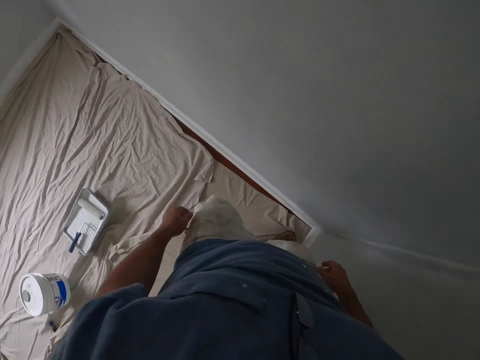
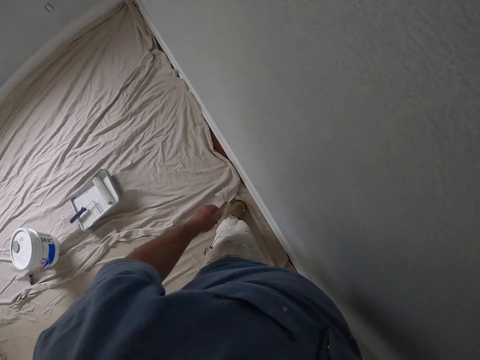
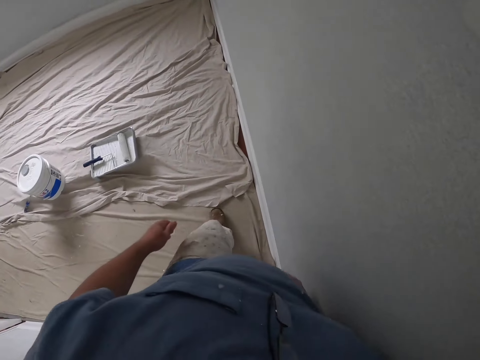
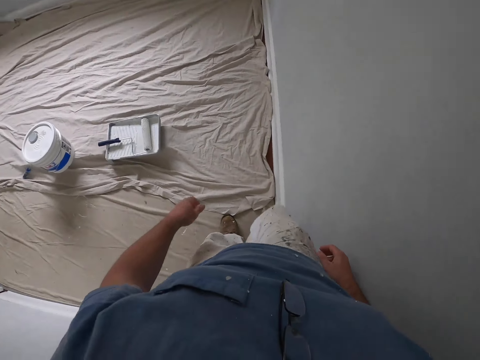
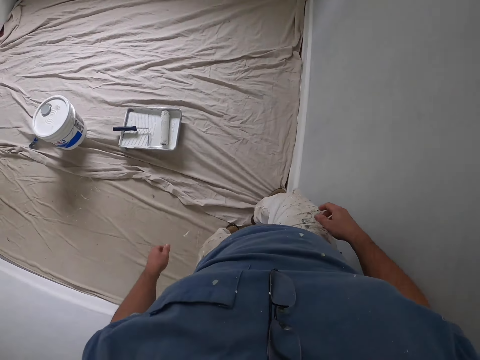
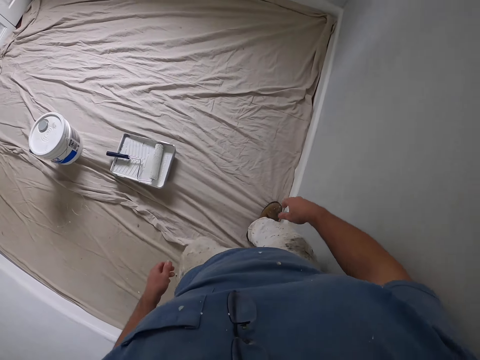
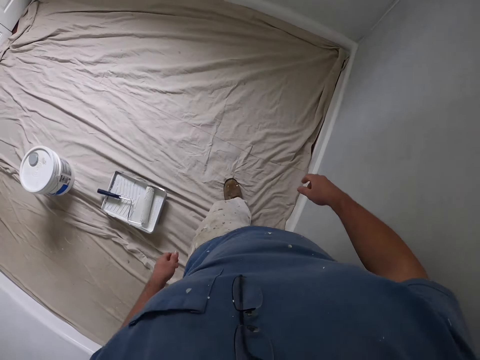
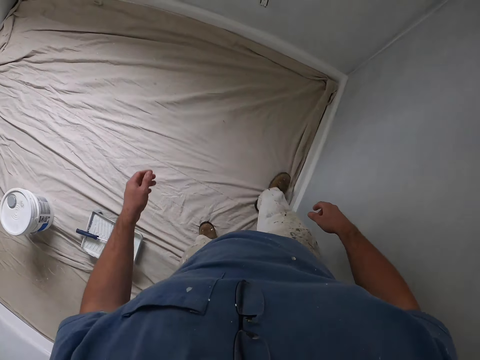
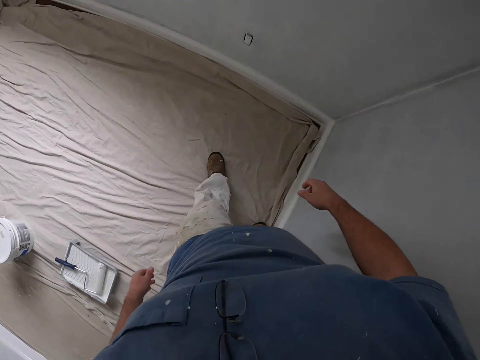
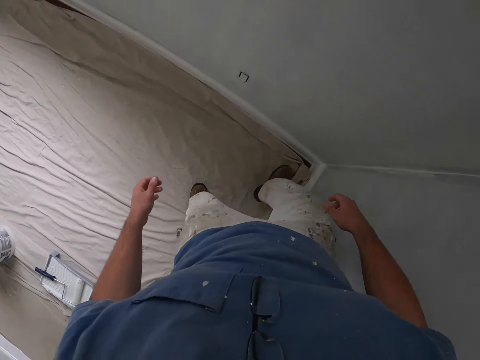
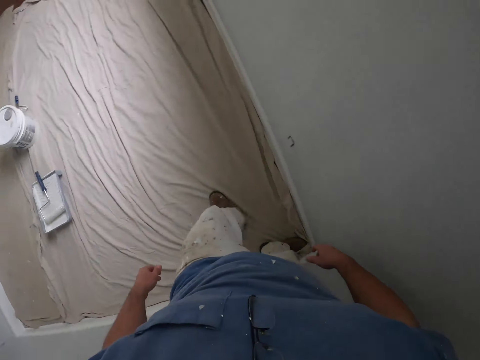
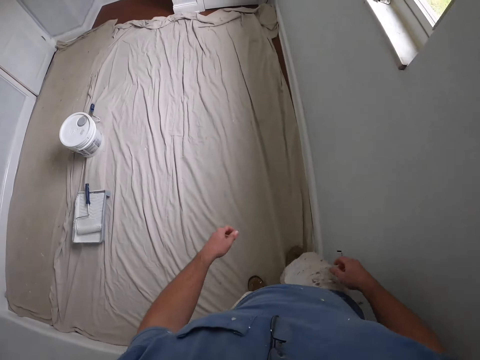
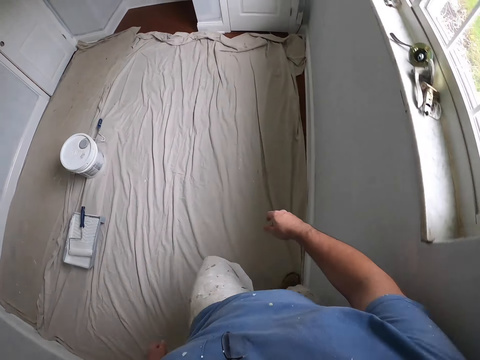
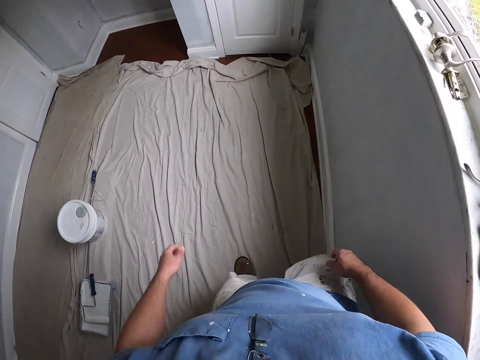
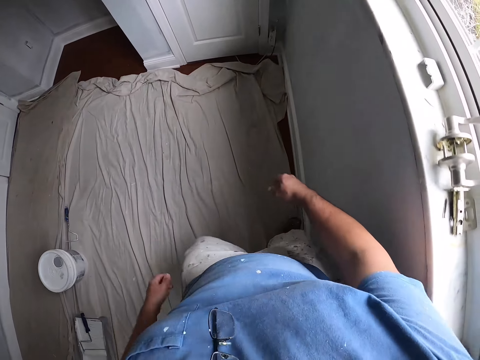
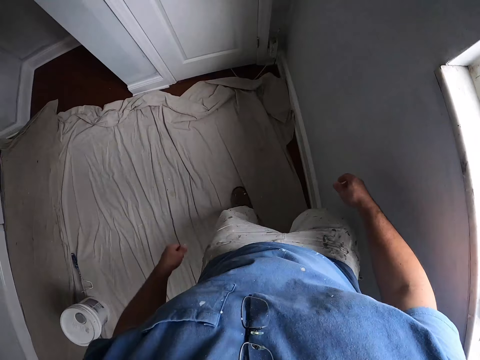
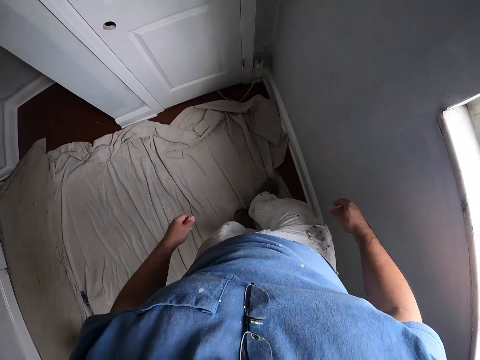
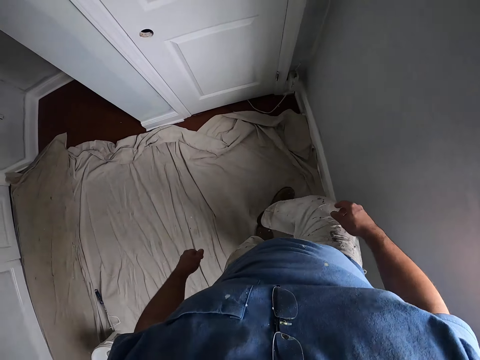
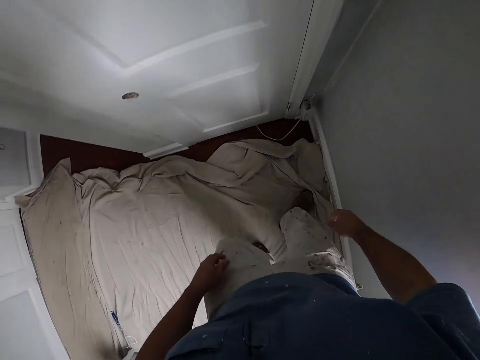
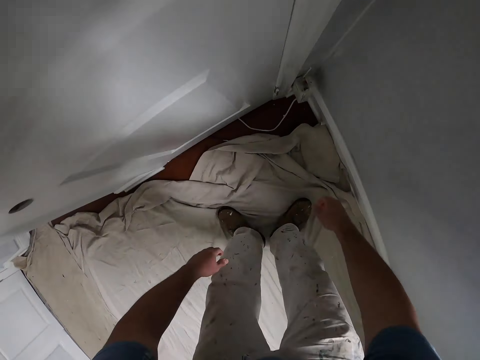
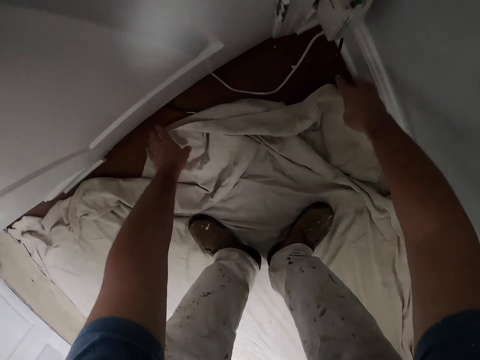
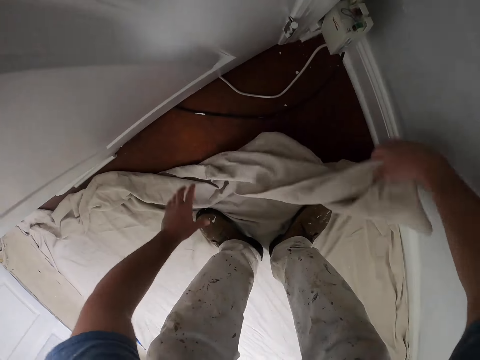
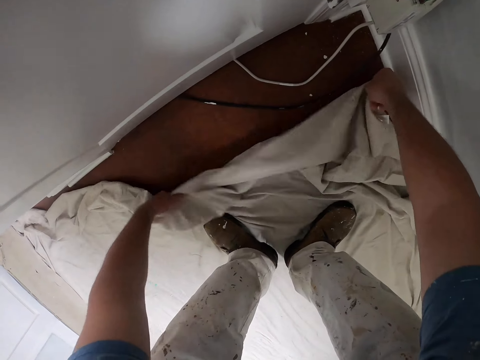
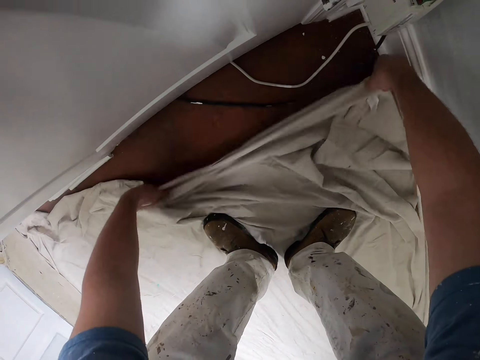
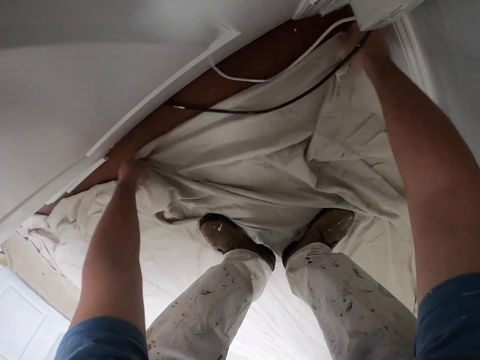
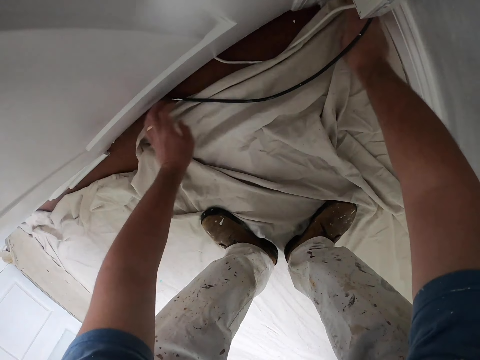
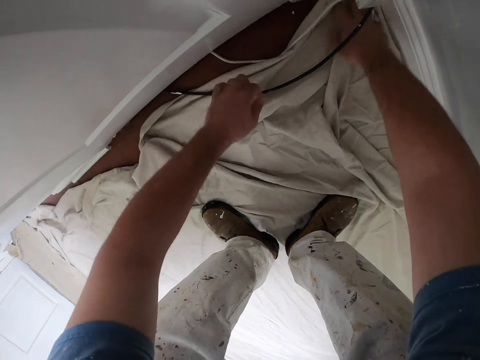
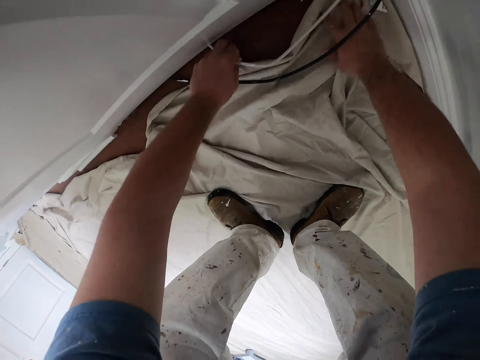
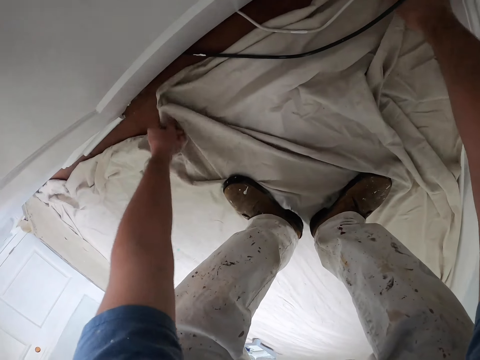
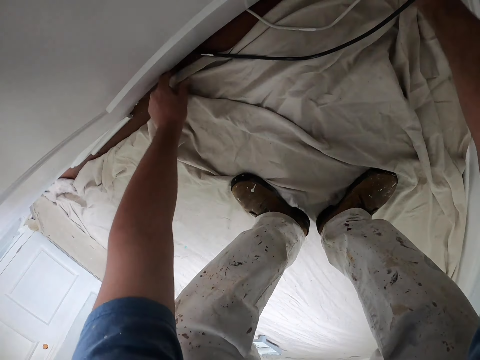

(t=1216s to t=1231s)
The camera wearer adjusts a piece of cloth with the left leg on the floor. They adjust the piece of cloth with the right leg on the floor. They adjust the edges of the cloth to the floor.

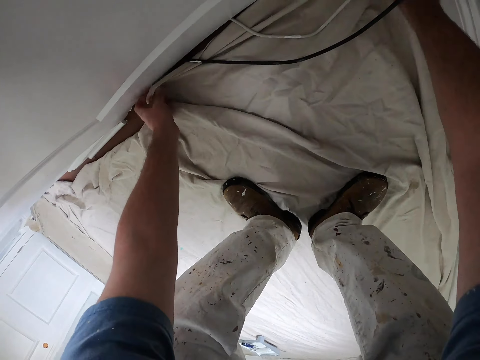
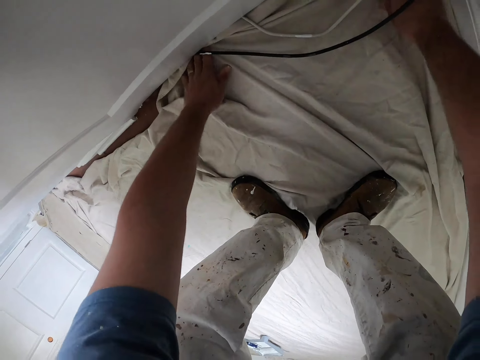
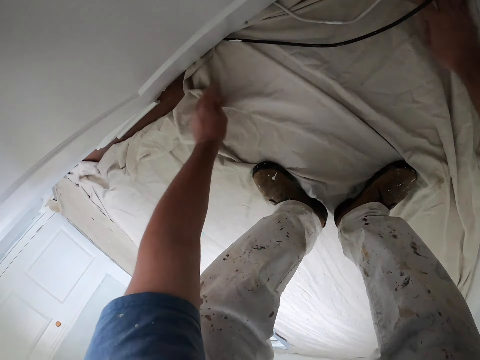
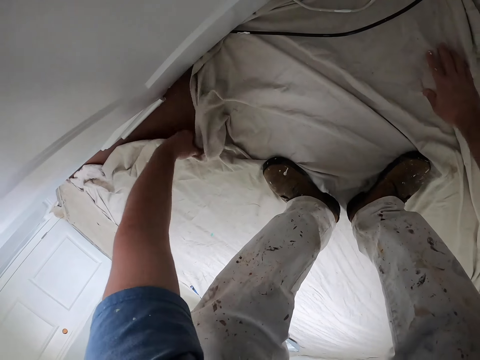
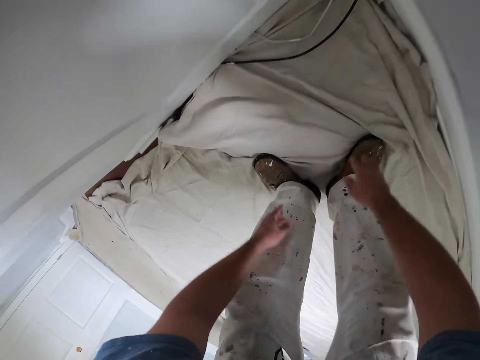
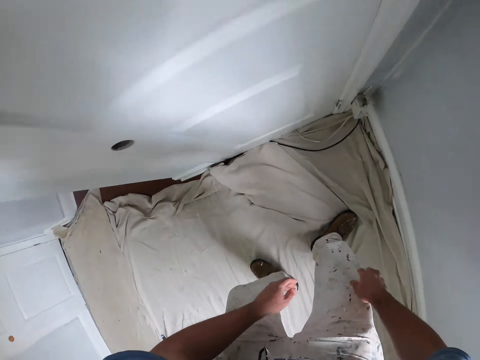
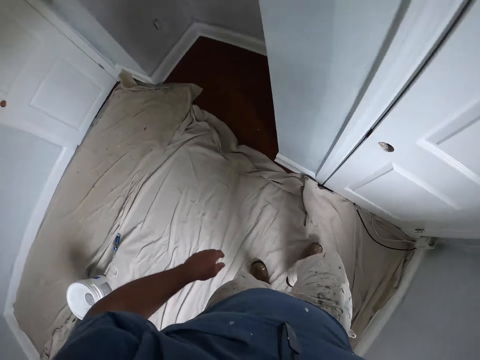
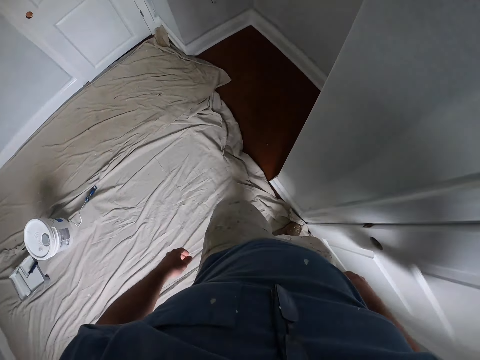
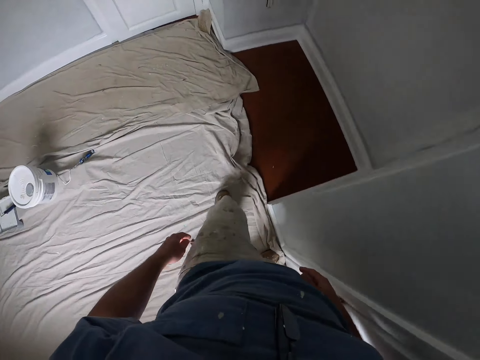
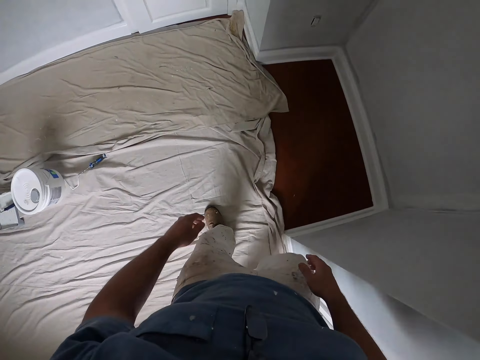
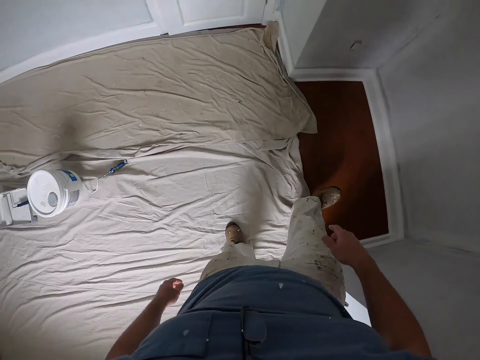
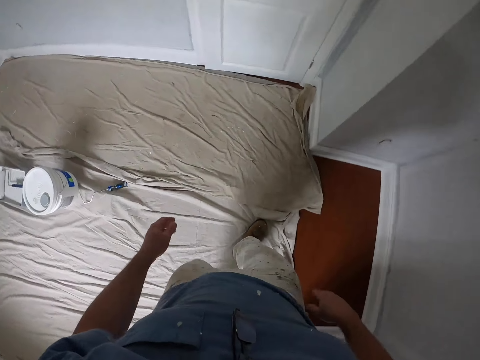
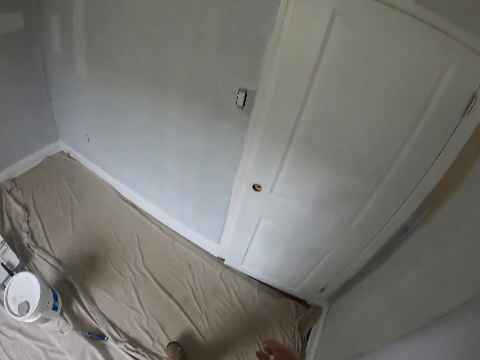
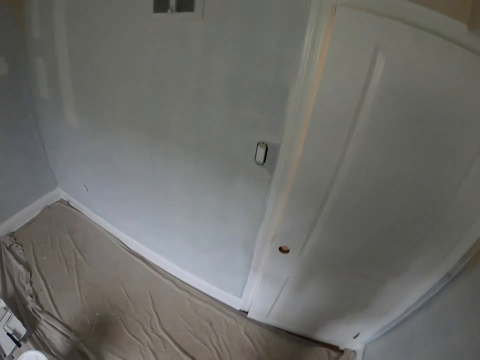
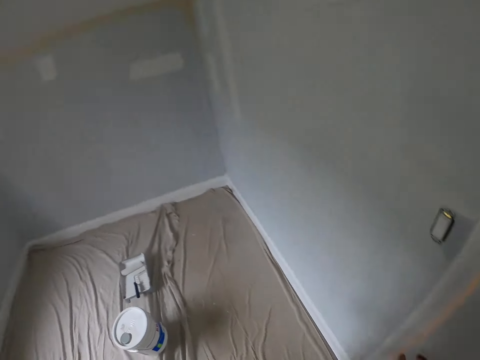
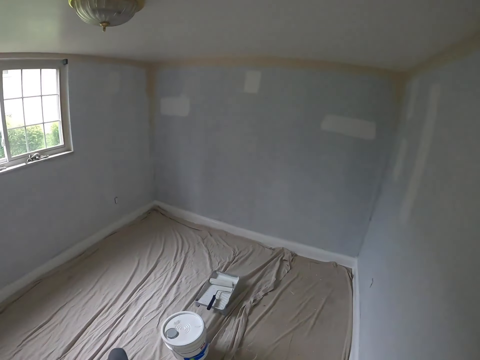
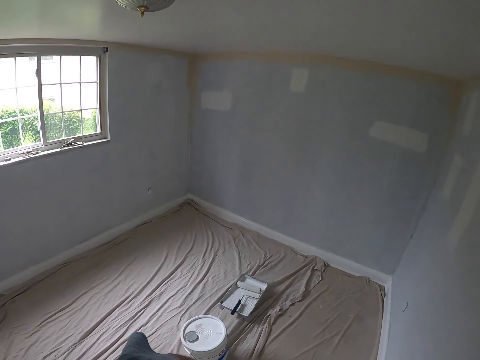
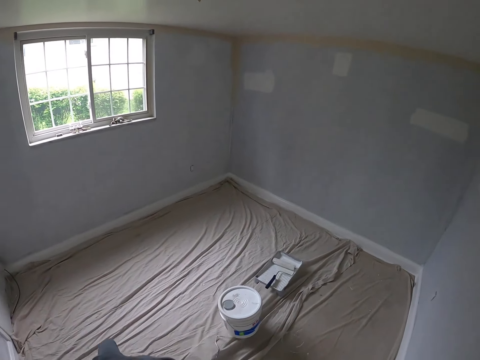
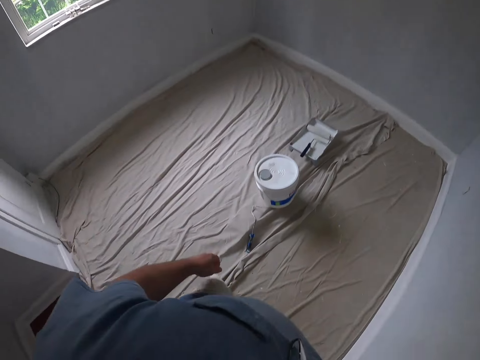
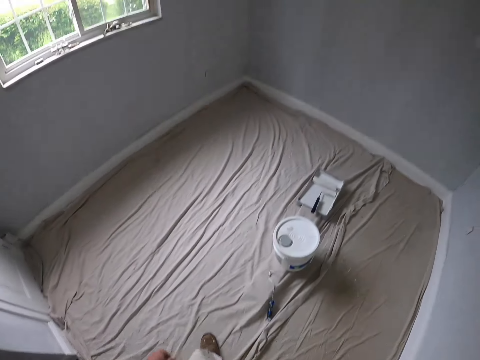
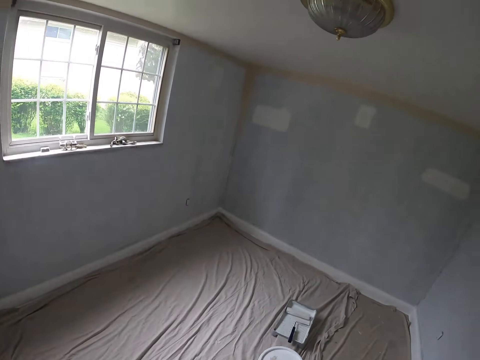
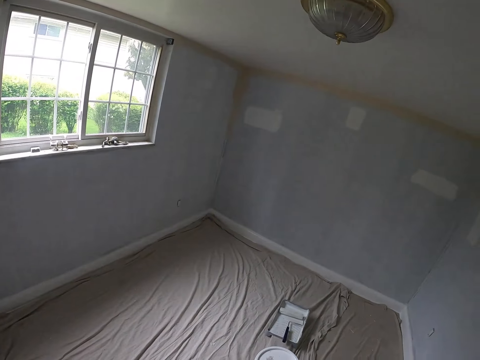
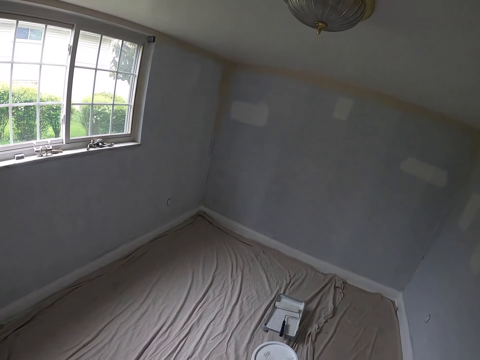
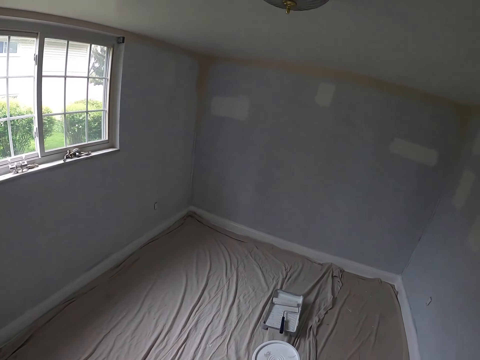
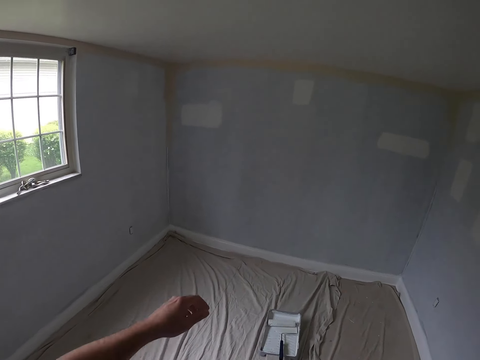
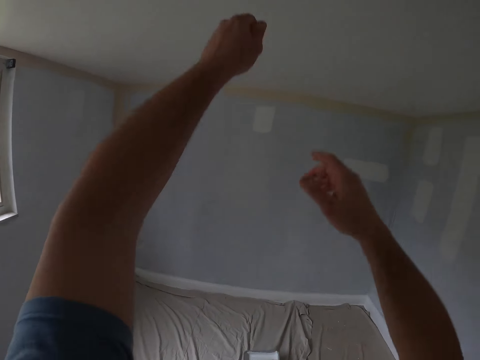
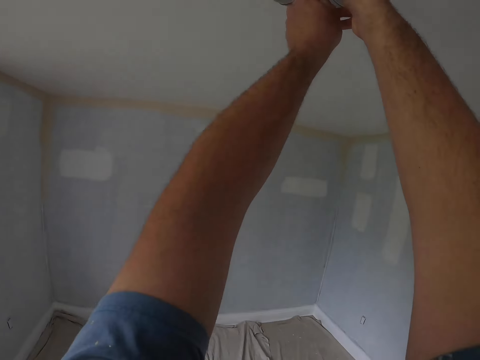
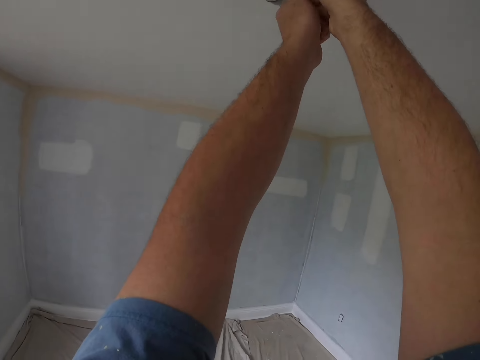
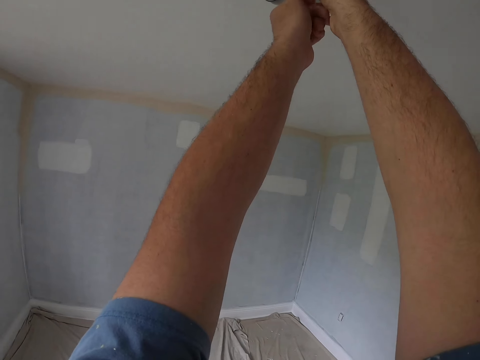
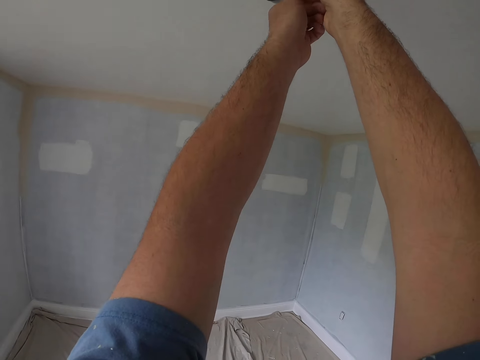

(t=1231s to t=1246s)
The camera wearer adjusts a piece of cloth with the leg on the floor. They inspect the room. They open a bulb bowl from the ceiling. They remove the casing from the socket.
